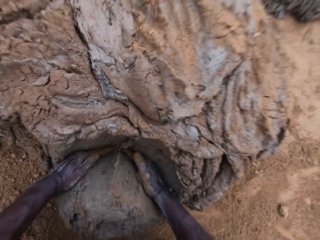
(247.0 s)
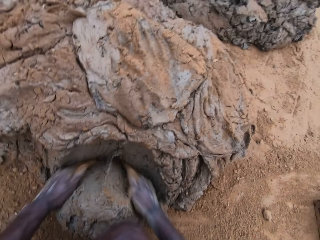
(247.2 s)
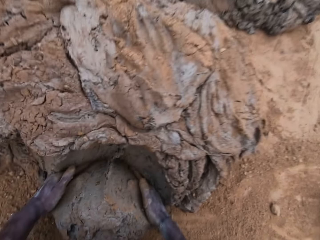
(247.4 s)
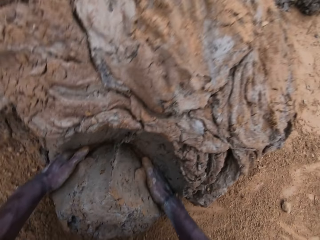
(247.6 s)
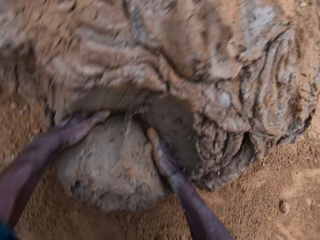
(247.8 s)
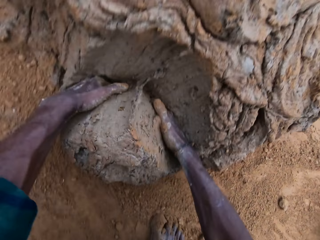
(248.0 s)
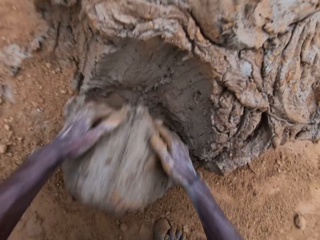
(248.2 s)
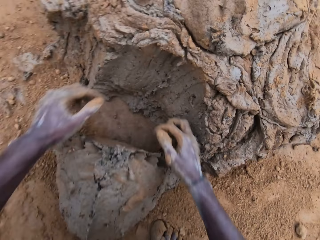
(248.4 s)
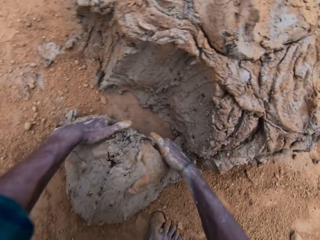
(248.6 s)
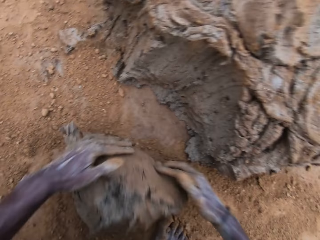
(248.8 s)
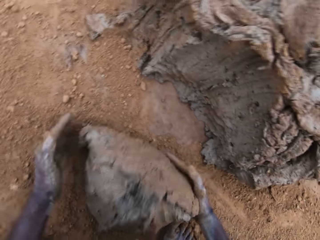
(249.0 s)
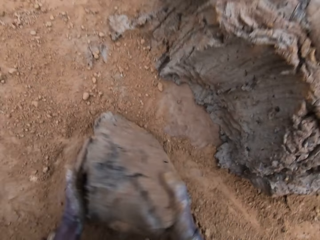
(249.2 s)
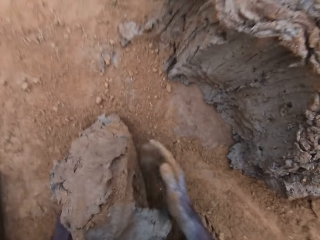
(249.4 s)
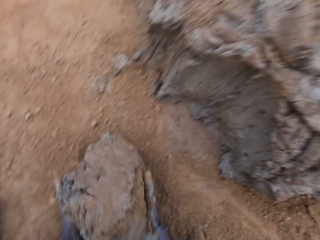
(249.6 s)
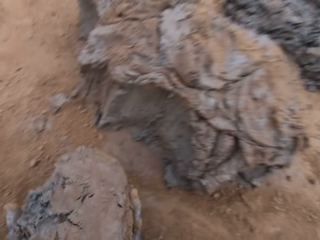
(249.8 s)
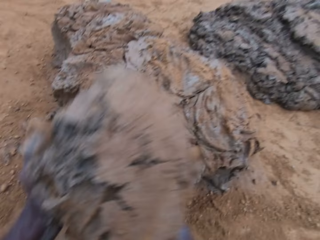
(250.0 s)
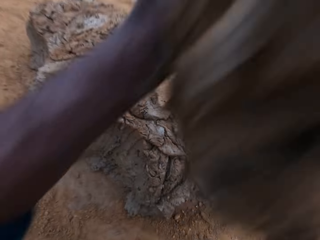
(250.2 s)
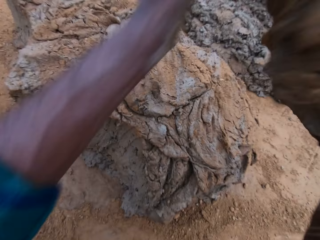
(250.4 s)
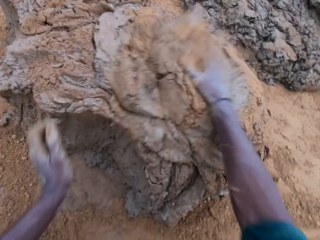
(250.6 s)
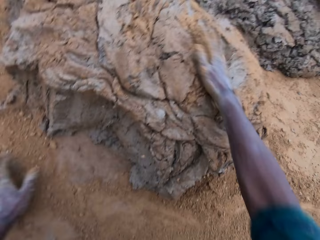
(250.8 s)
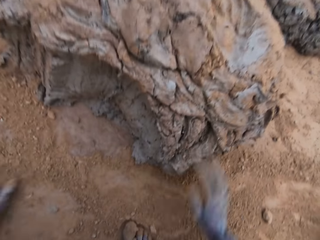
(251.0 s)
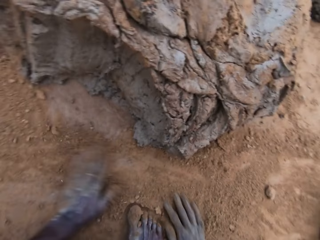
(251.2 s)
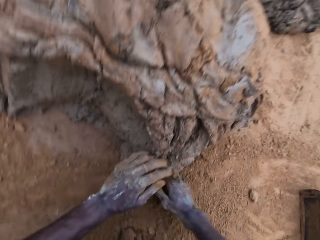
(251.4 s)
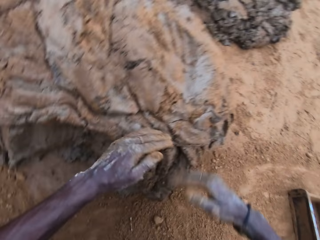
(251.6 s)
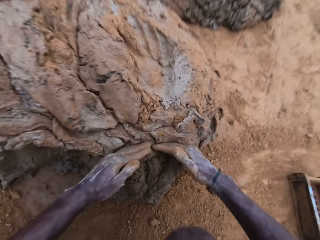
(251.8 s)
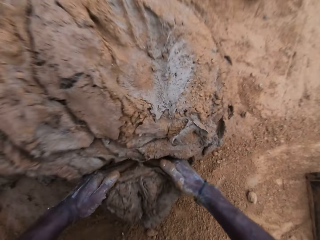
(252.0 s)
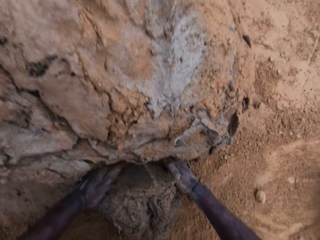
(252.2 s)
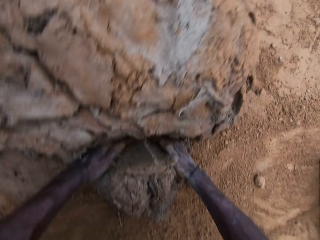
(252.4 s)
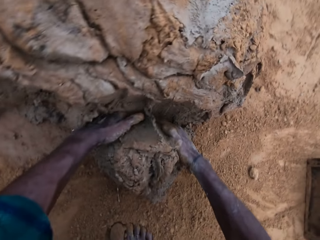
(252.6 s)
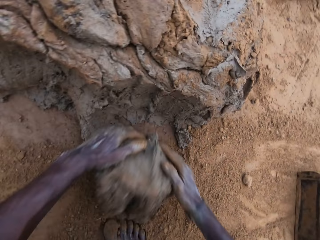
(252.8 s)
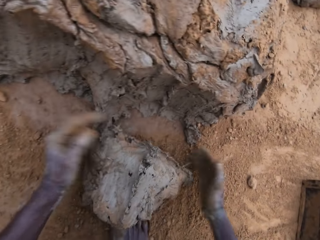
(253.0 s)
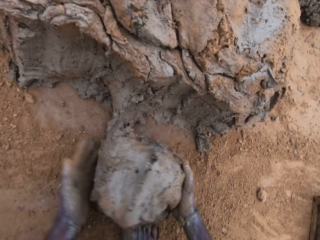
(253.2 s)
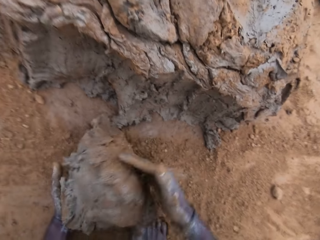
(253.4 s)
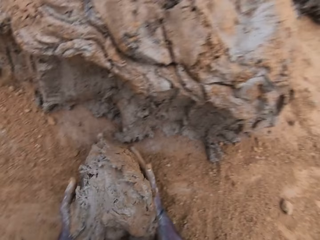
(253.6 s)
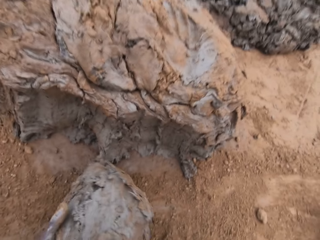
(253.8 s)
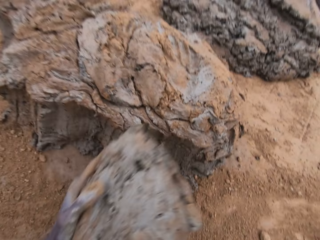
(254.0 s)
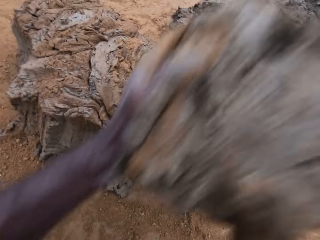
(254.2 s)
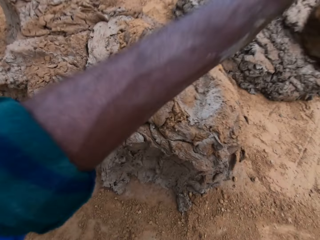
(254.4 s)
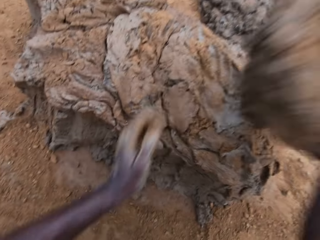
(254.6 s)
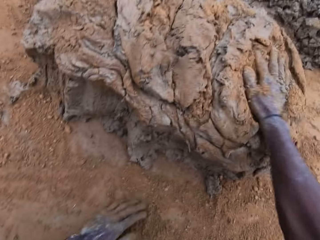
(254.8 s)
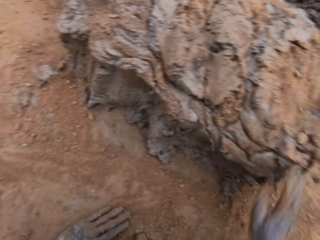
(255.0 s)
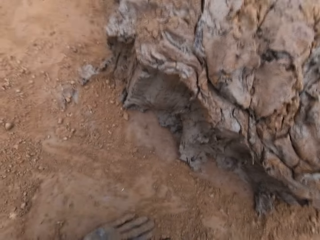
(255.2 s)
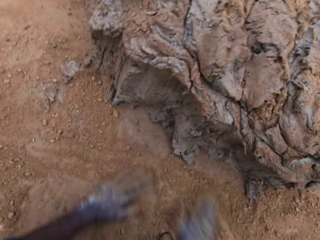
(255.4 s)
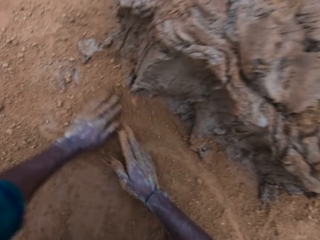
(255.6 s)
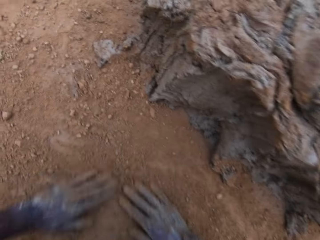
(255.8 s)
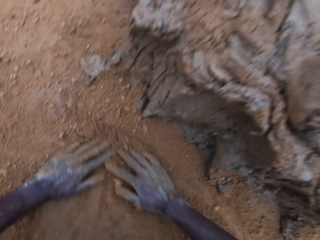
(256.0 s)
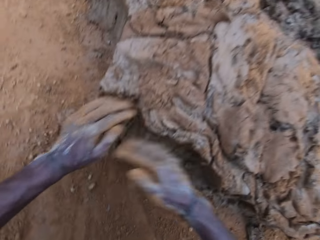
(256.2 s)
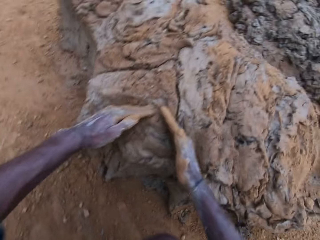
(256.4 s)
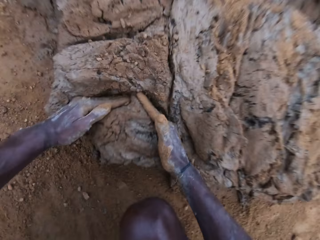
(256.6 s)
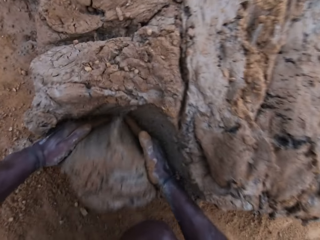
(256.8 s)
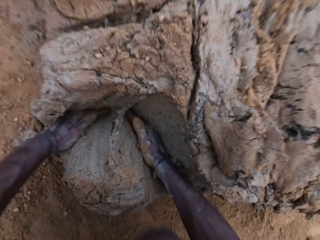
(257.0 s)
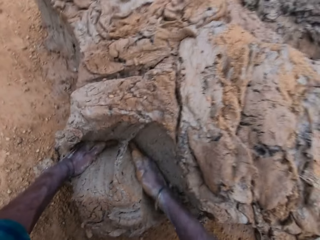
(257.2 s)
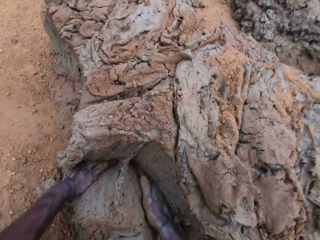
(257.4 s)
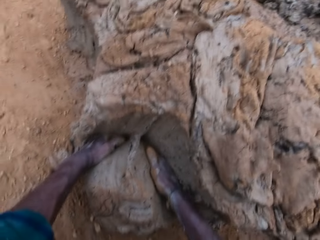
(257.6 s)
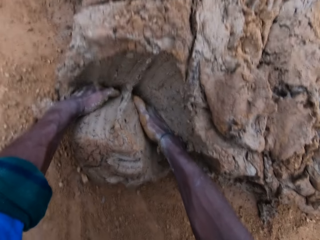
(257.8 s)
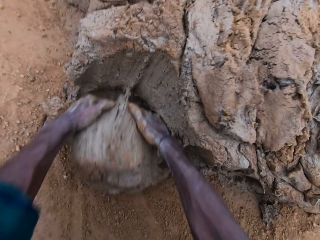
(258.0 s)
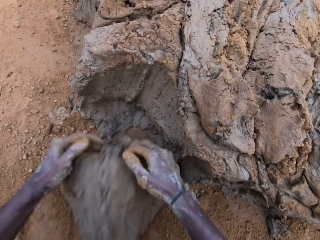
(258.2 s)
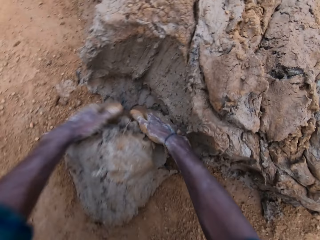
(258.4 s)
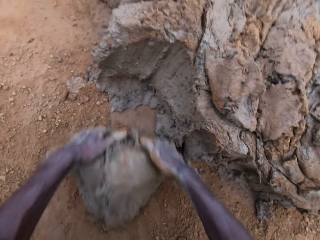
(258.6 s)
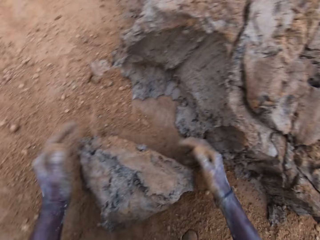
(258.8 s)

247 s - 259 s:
The camera wearer cuts some mortar from the big lump. He wraps the mortar with sand together. He picks clay from the ground. He drops the mortar back on the lump. He throws clay on the clay on the ground. He moves soil on the ground with his hands. He cuts some mortar from the lump. He fetches clay from the ground with his hands. He wraps the mortar with sand together. He picks clay from the ground. He drops the mortar back on the lump. He throws clay on the clay on the ground. He moves soil on the ground with his hands. He fetches clay from the ground with his hands. He cuts some mortar from the lump.

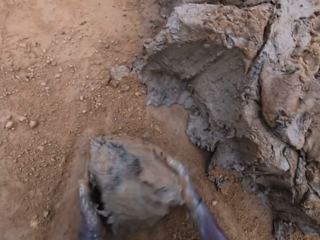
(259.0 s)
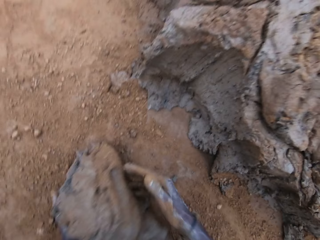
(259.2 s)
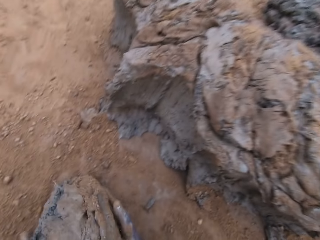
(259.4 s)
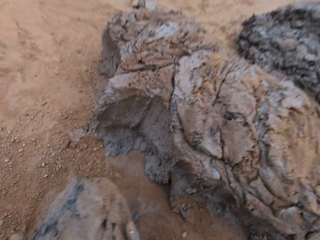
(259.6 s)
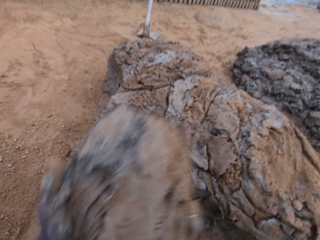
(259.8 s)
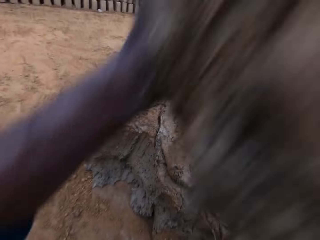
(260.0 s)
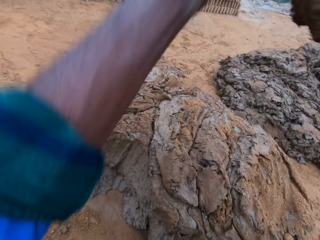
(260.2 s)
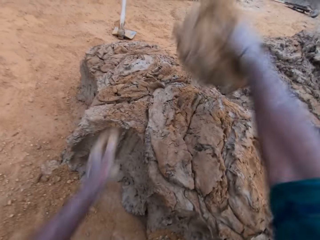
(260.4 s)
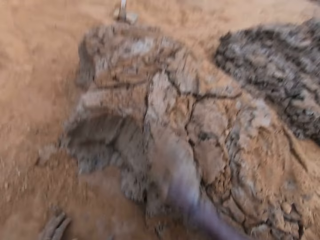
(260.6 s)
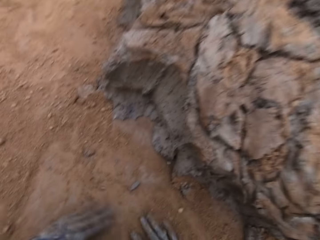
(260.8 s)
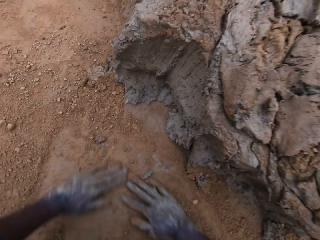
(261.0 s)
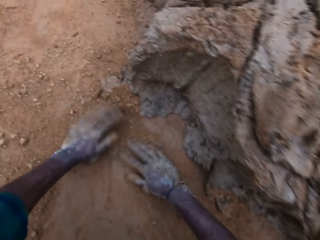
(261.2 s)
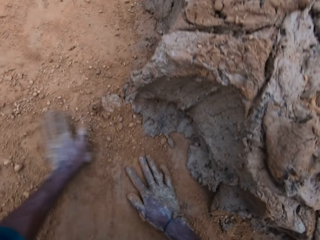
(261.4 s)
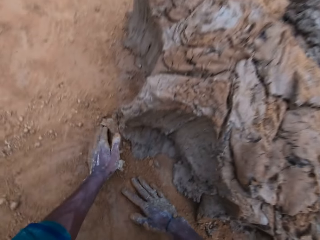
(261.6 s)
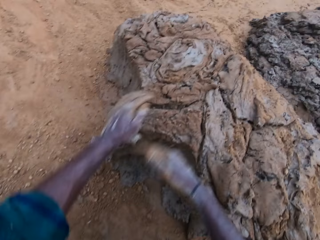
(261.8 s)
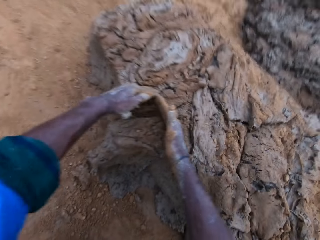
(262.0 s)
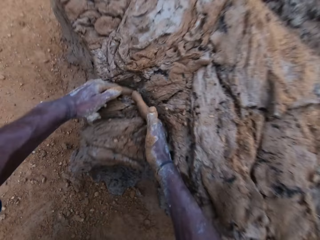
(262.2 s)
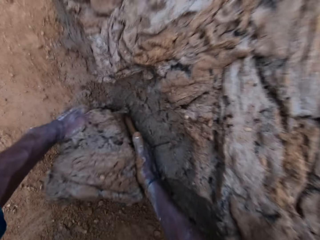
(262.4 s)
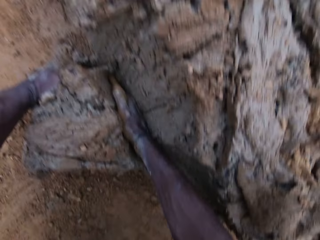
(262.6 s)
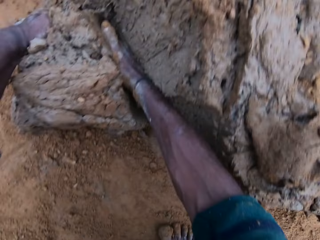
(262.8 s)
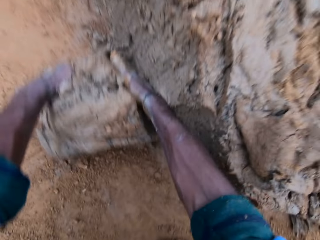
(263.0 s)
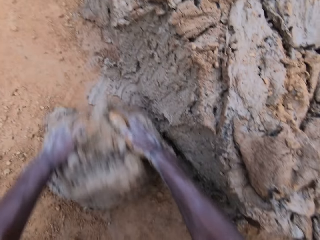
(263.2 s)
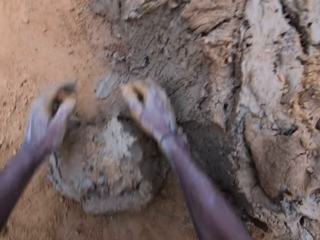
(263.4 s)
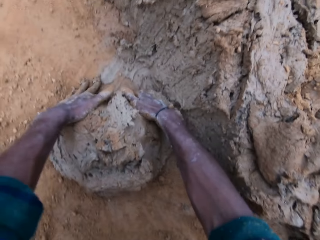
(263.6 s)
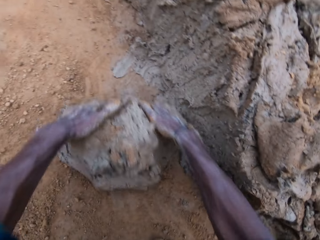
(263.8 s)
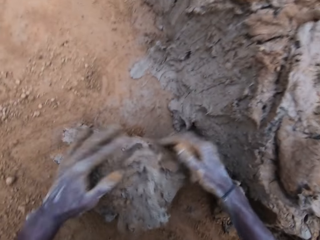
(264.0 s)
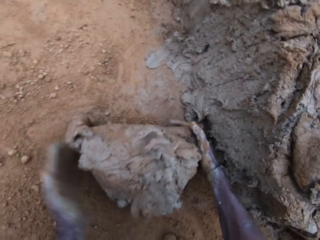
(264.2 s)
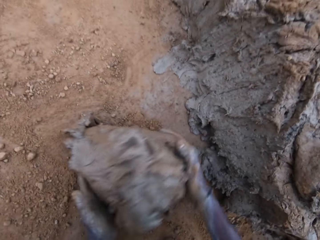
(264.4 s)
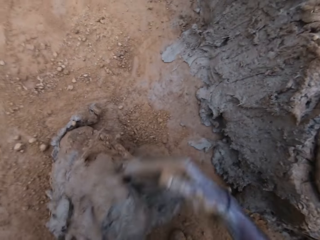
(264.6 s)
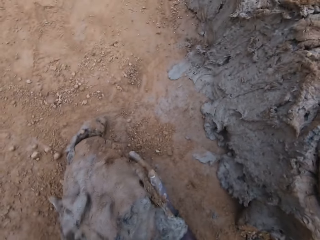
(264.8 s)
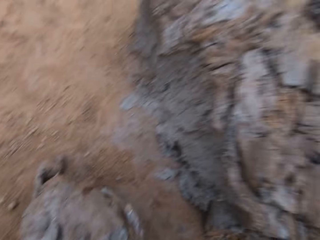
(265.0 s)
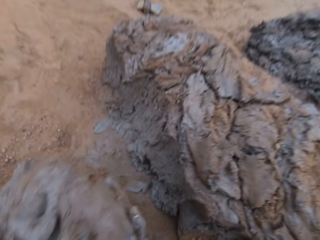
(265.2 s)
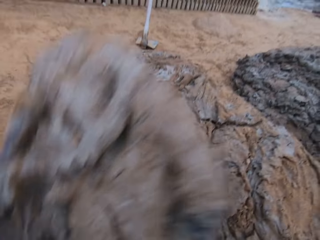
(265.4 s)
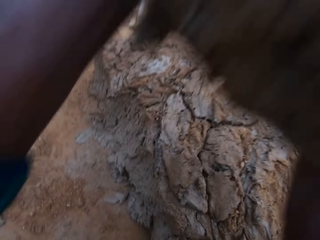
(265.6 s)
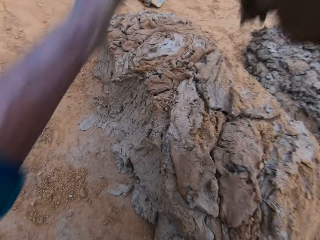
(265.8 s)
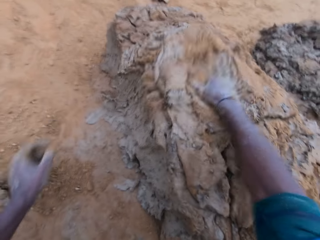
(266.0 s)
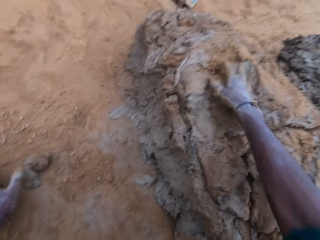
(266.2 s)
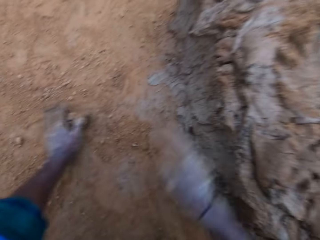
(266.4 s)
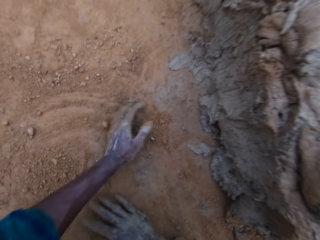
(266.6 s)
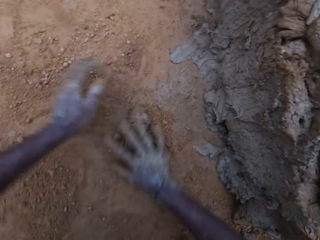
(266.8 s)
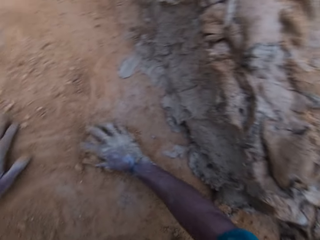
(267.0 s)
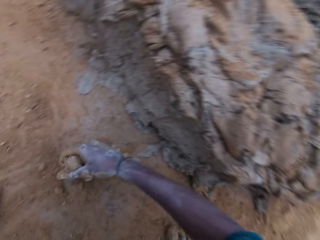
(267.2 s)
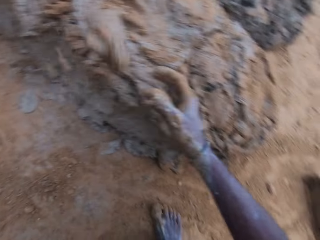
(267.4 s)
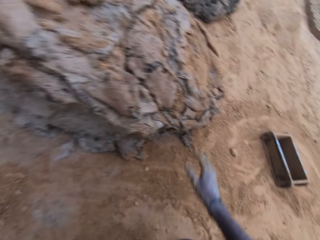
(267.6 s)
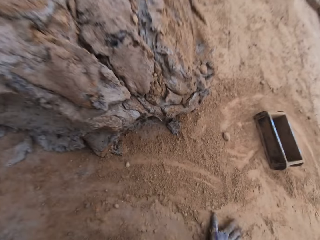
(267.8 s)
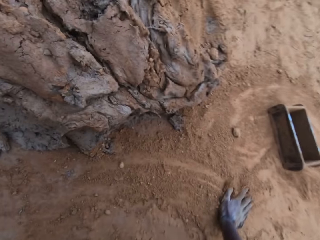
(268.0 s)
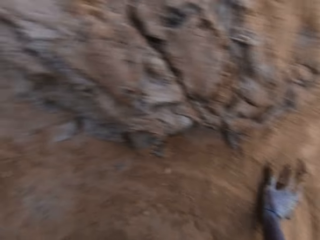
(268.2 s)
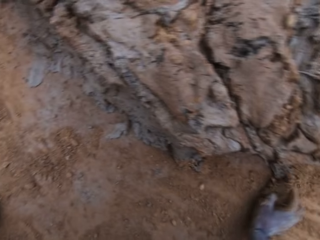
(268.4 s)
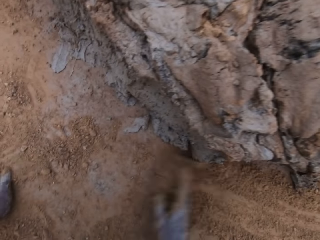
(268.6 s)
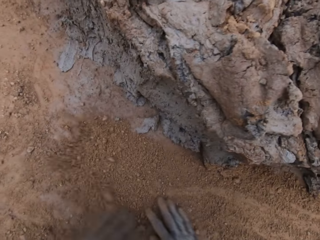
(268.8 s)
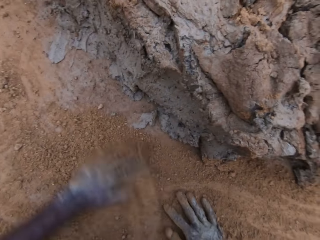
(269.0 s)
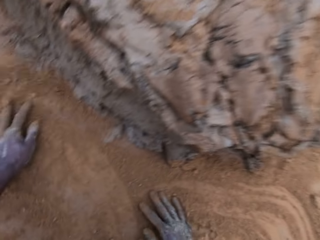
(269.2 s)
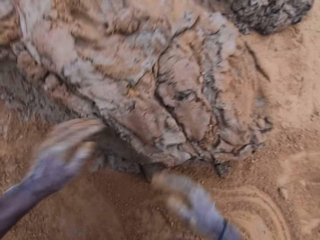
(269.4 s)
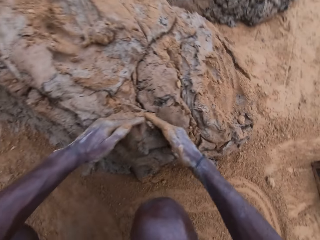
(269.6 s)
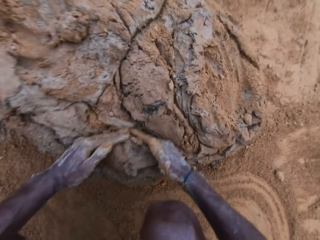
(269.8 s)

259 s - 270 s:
The camera wearer wraps the mortar with sand together. He picks clay from the ground. He drops the mortar back on the lump. He throws clay on the clay on the ground. He moves soil on the ground with his hands. He fetches clay from the ground with his hands. He cuts some mortar from the big lump. He drops the mortar back on the lump. He picks clay from the ground. He drops the mortar back on the lump again. He throws clay on the clay on the ground. He moves soil on the ground with his hands. He picks clay from the ground. He throws clay on the clay on the ground. He moves soil on the ground with his hands.
